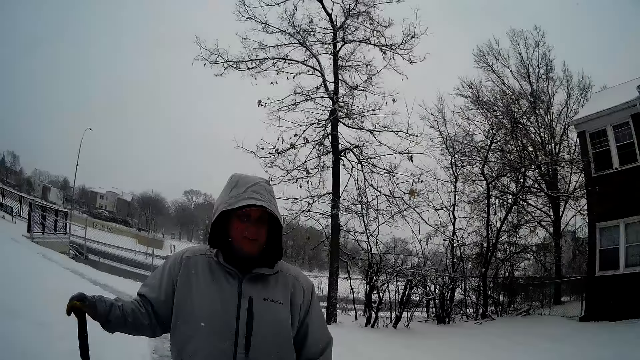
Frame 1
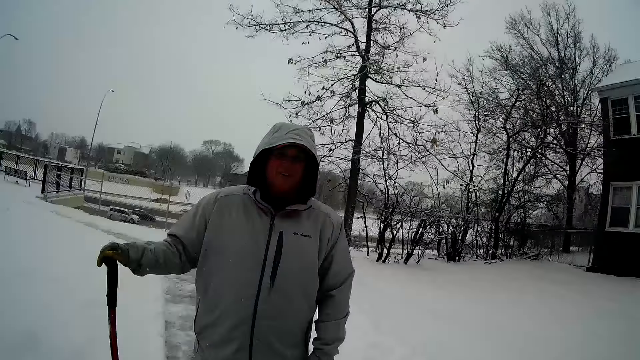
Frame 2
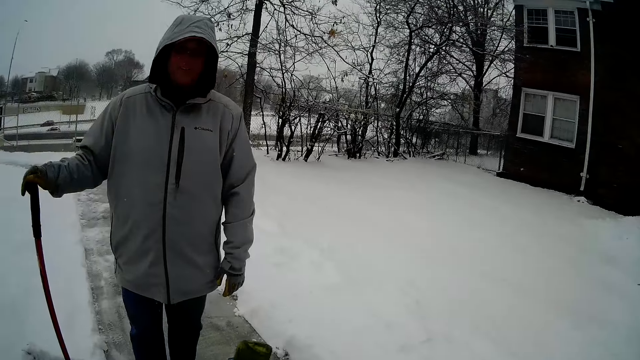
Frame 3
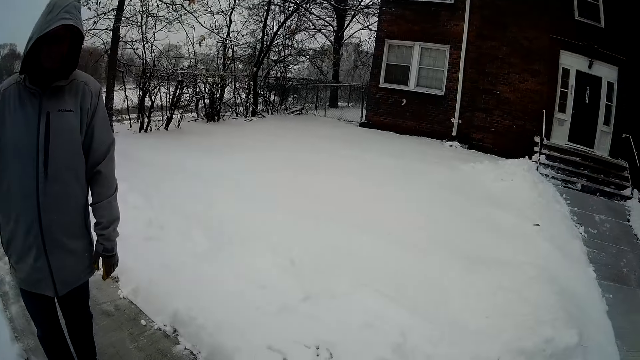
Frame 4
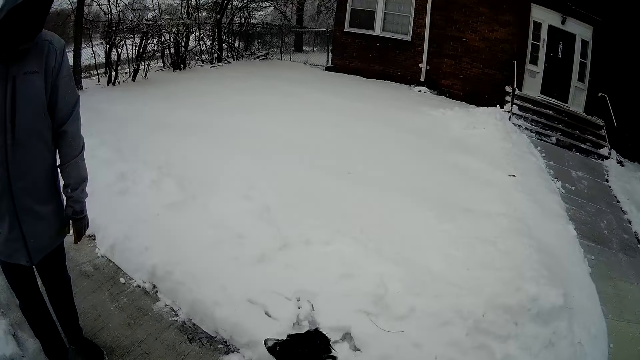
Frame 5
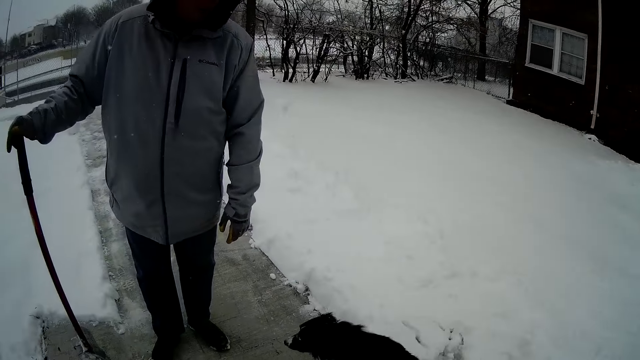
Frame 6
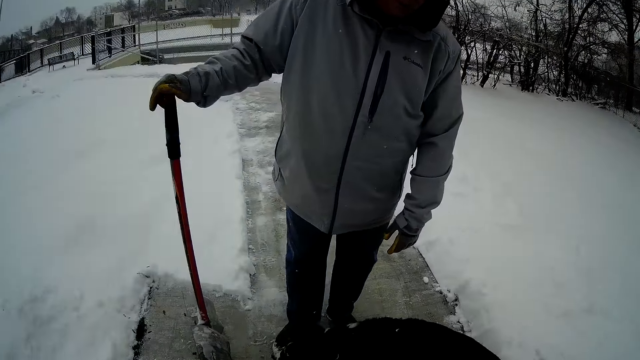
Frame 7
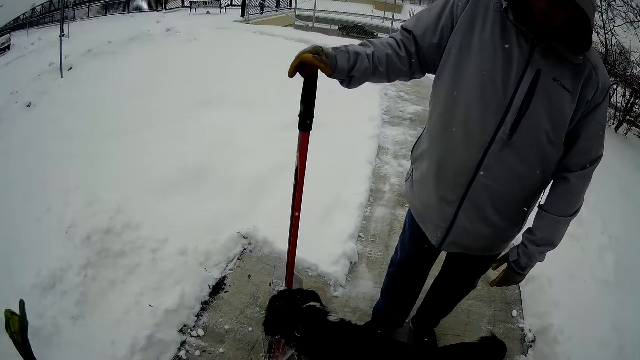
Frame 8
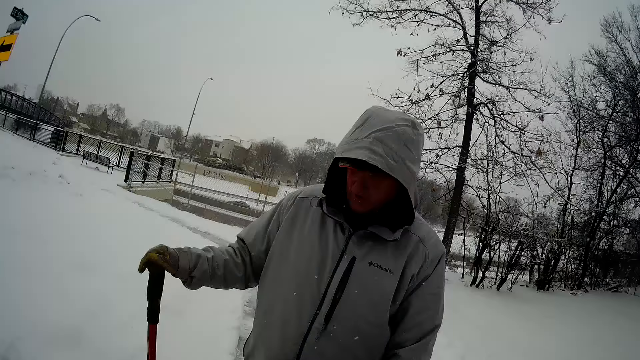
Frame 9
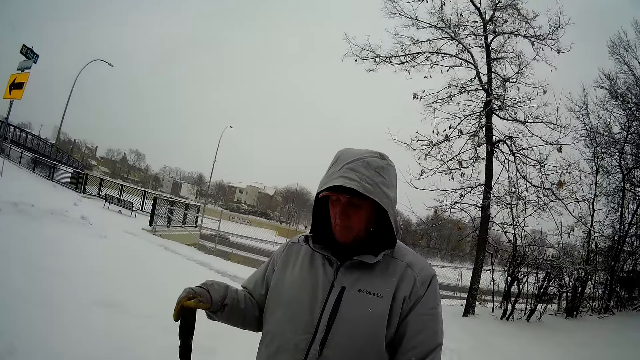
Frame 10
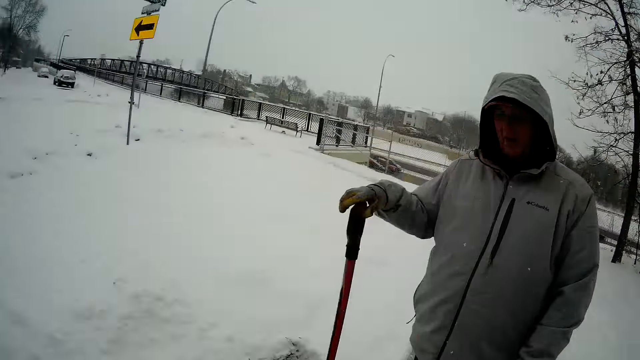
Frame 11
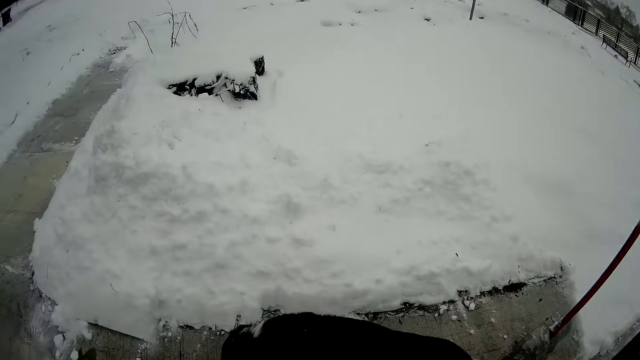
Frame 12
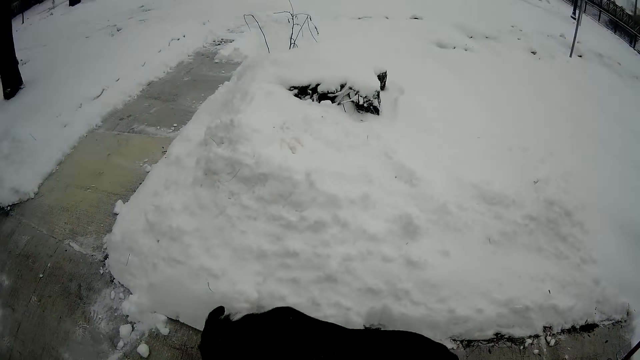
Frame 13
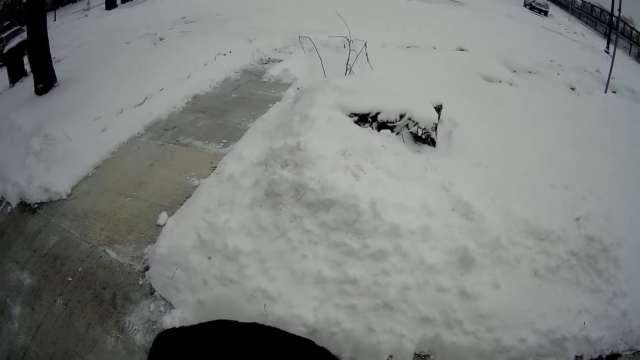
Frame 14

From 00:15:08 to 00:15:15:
The camera wearer talks with a person.

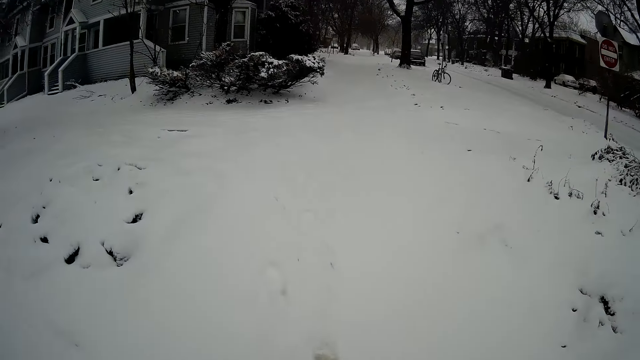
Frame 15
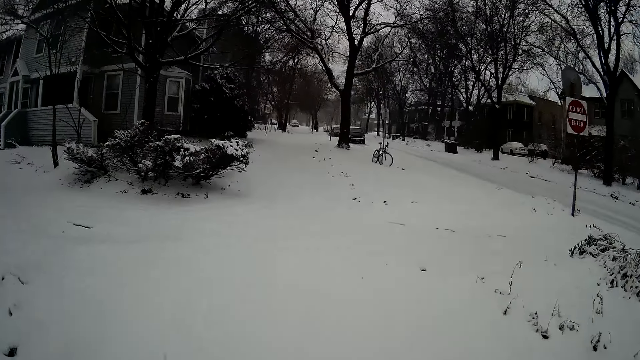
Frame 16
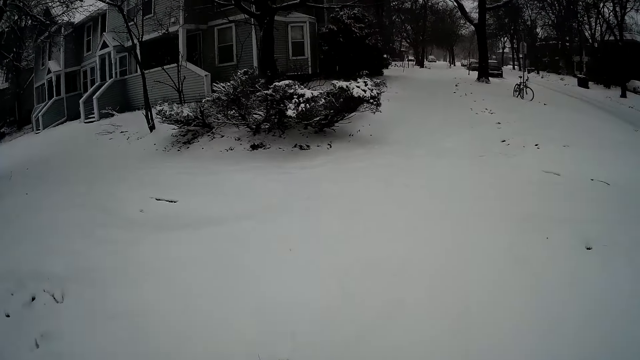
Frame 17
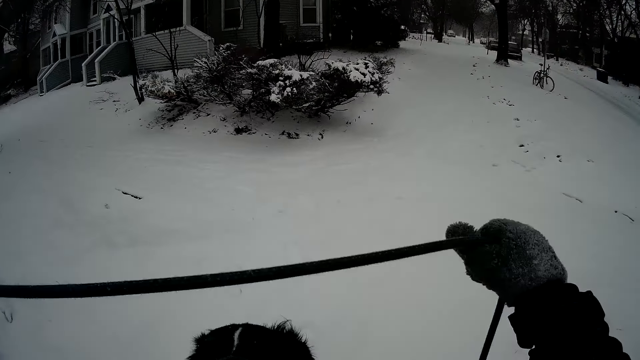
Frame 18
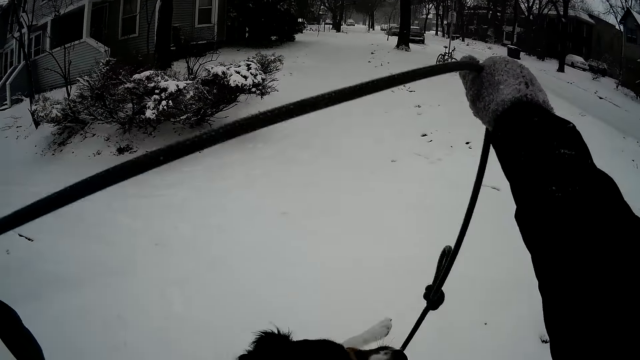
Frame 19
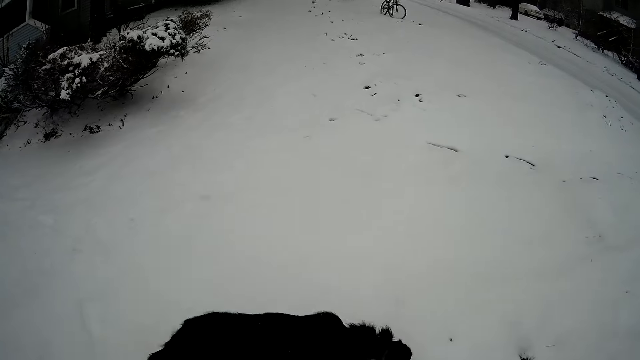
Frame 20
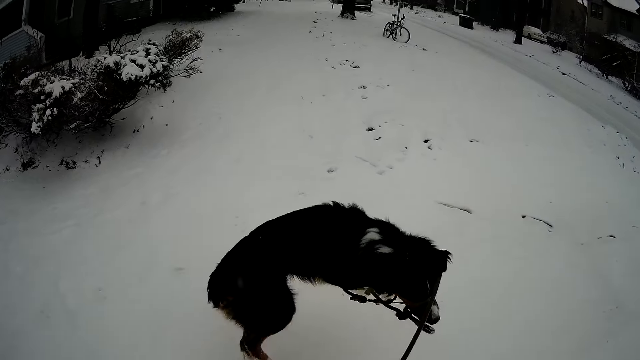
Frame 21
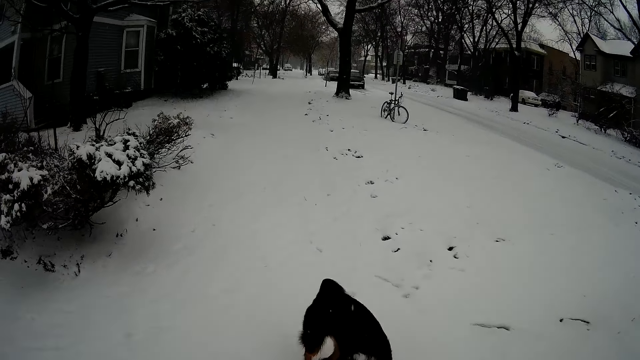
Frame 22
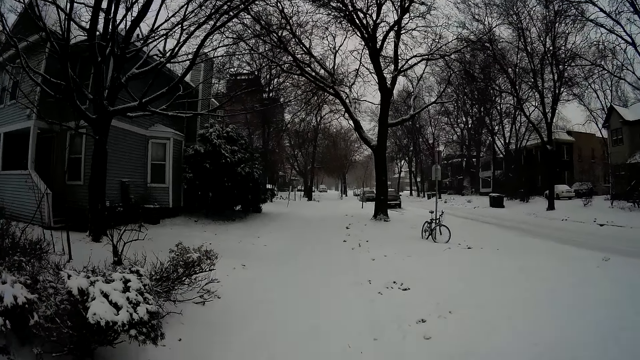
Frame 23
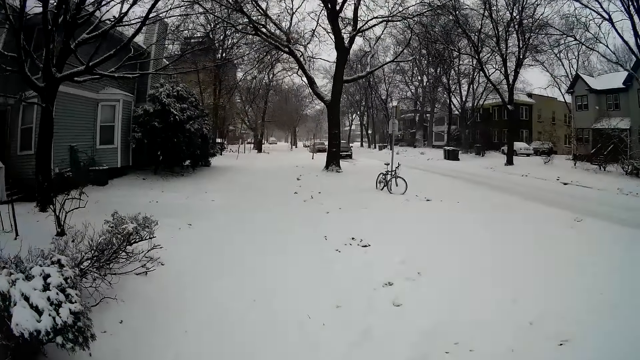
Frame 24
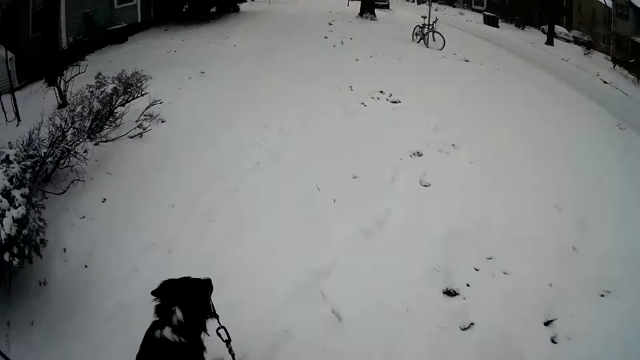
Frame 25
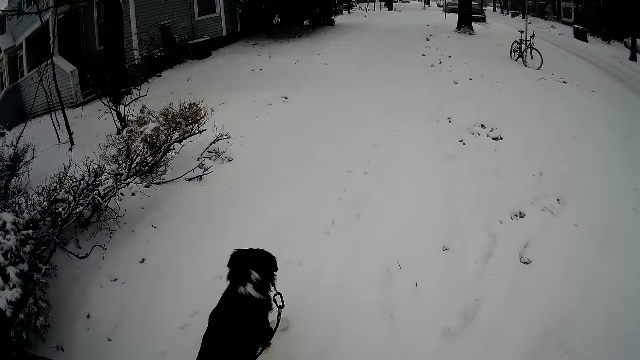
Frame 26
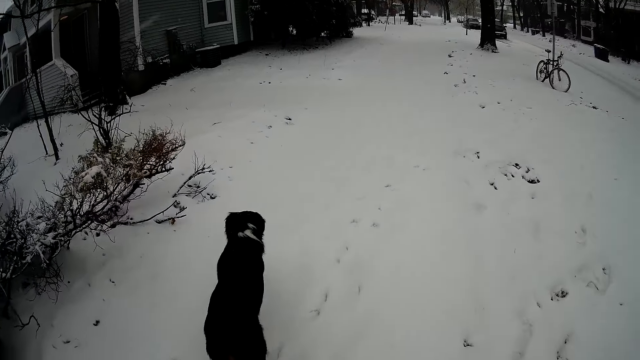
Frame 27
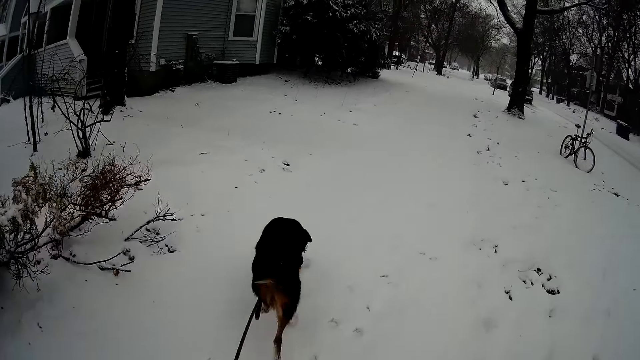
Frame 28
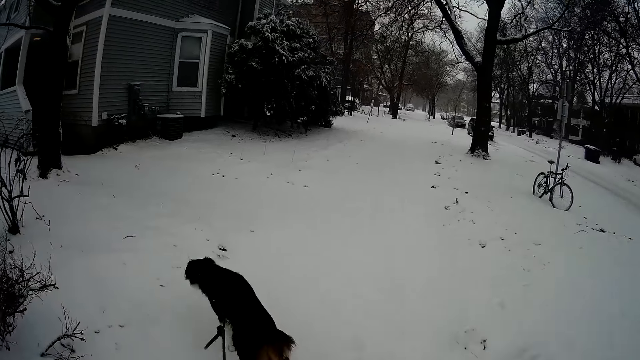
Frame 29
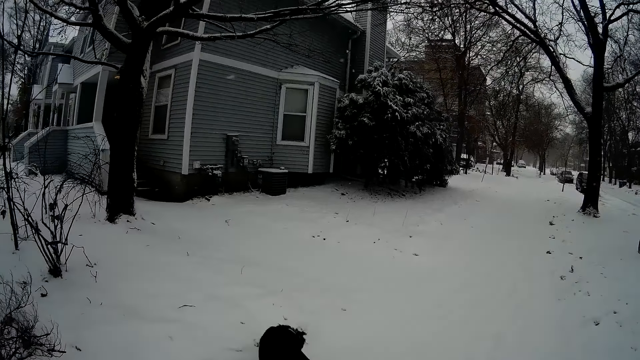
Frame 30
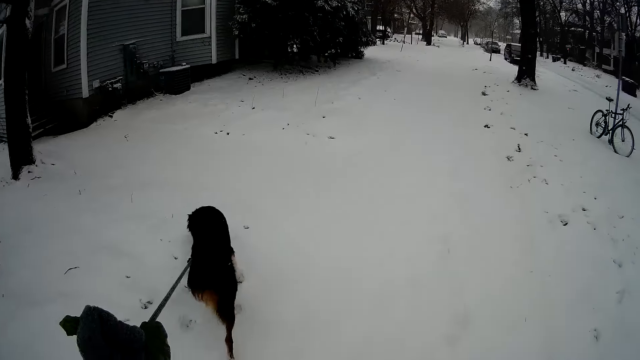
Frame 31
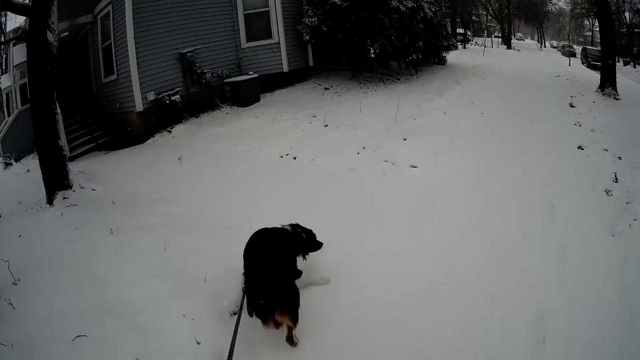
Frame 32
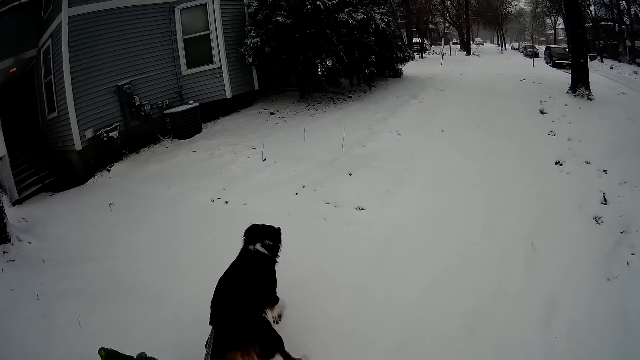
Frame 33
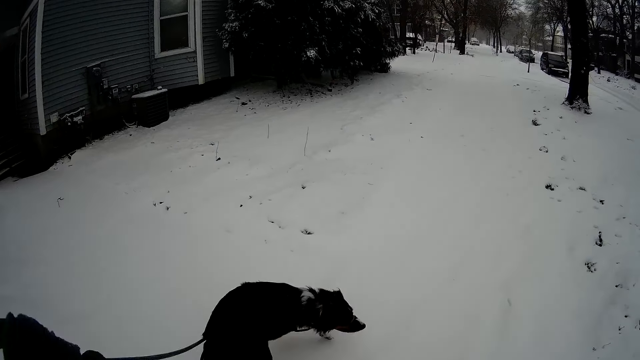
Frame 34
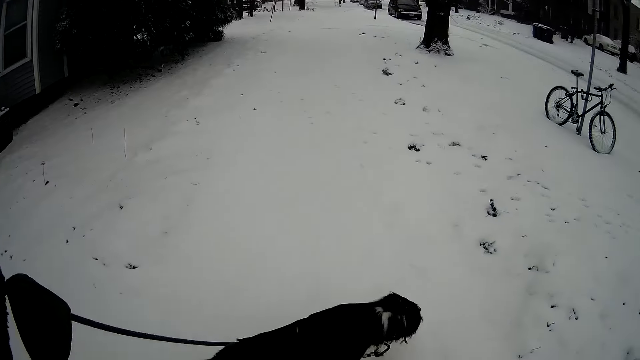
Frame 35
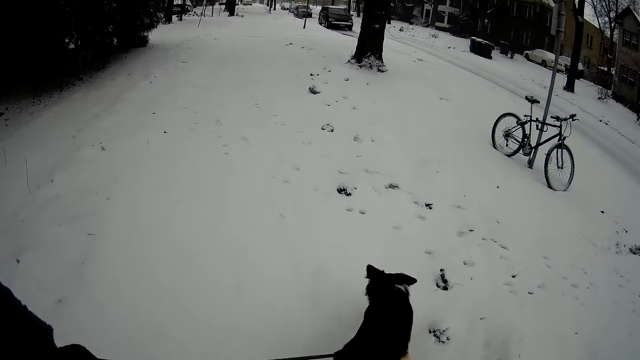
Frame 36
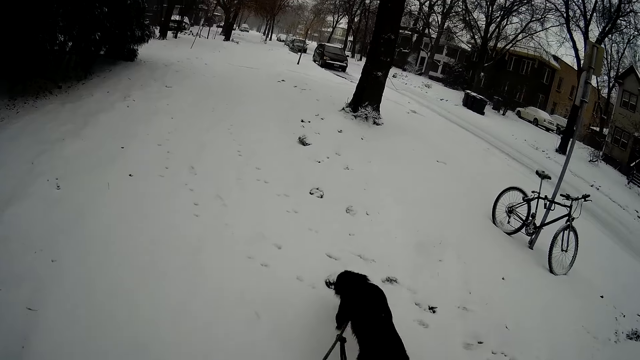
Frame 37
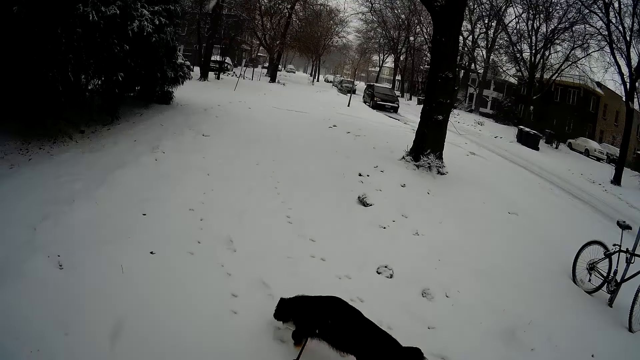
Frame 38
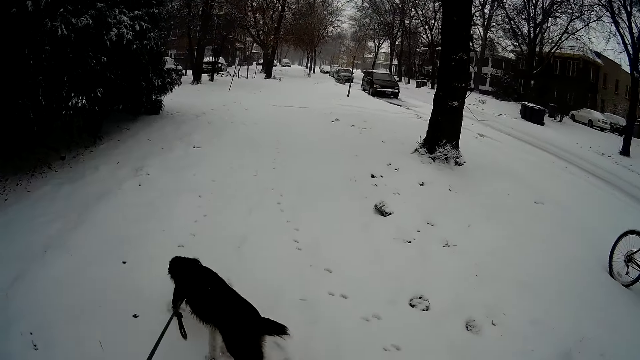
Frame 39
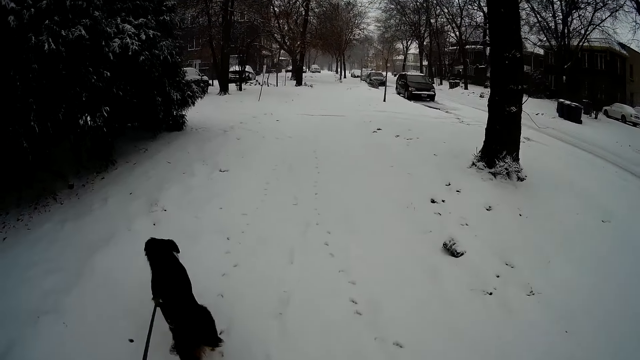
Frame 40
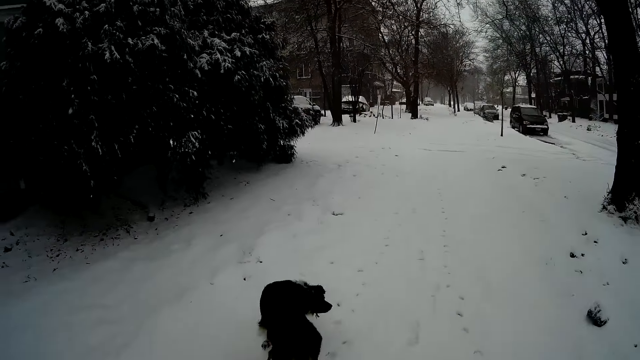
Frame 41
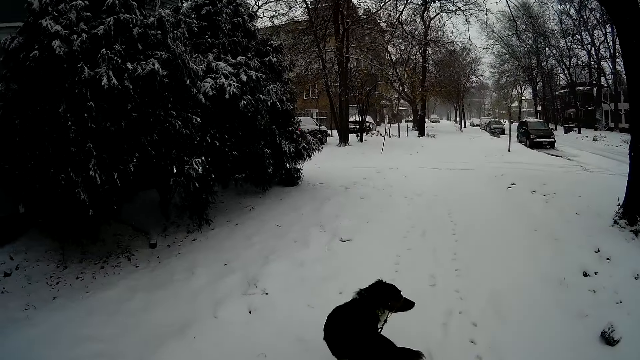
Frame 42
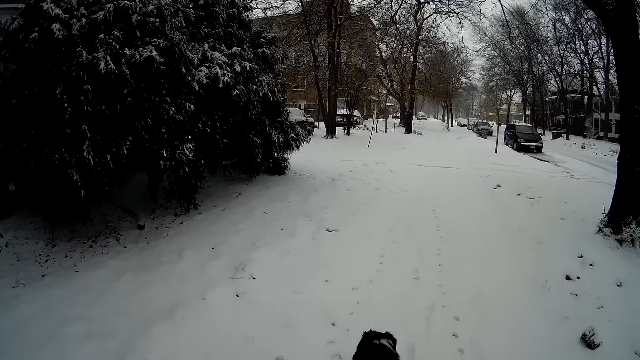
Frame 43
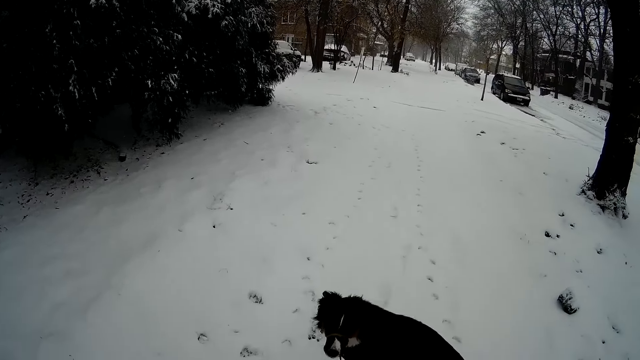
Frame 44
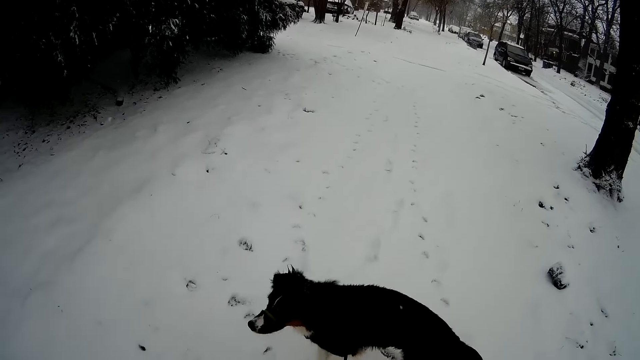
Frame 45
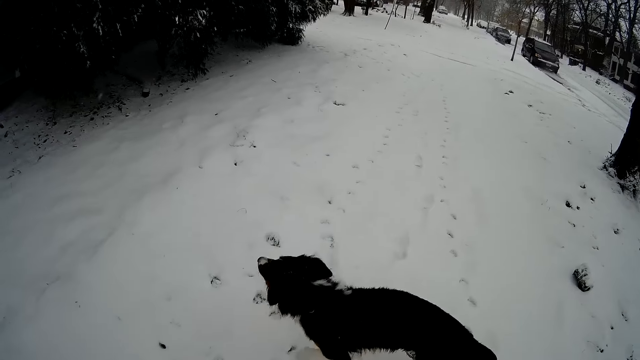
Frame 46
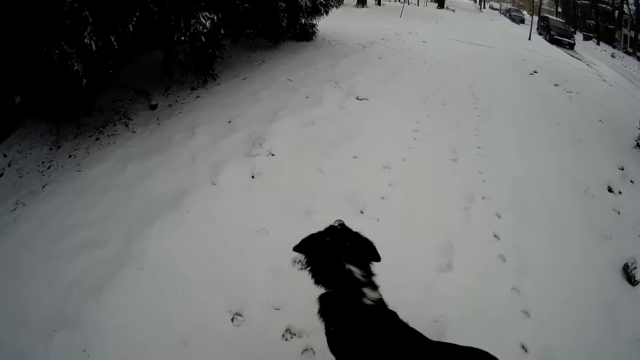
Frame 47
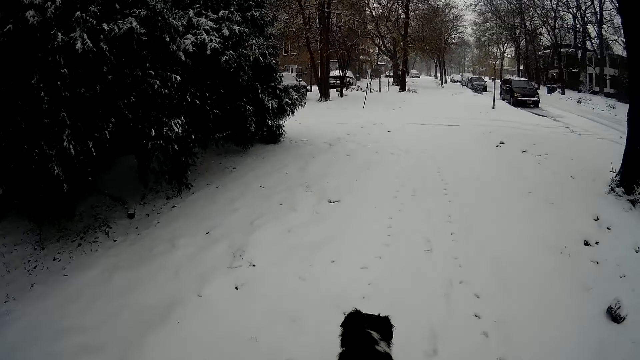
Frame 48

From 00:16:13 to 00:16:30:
The camera wearer raises a hand. They adjust the leash of the dog with both hands. They walk in the streets holding the dog. They raise a hand. They walk in the streets holding the dog. The dog stops walking.
